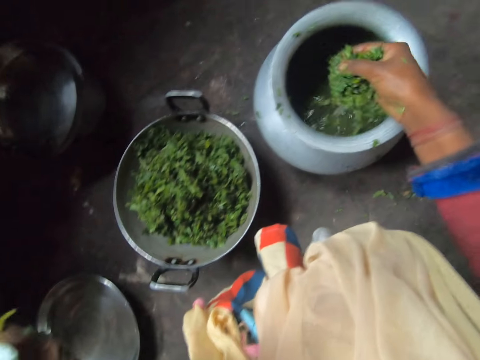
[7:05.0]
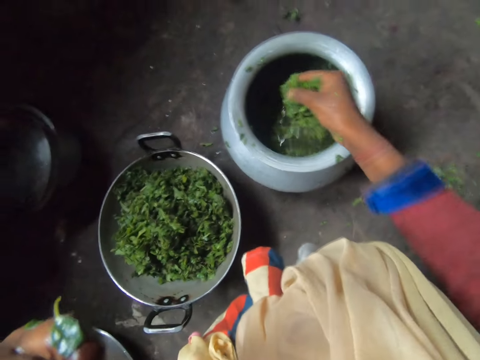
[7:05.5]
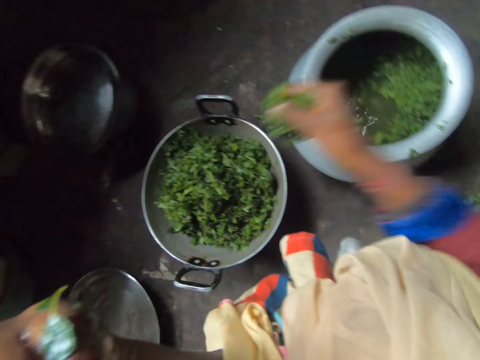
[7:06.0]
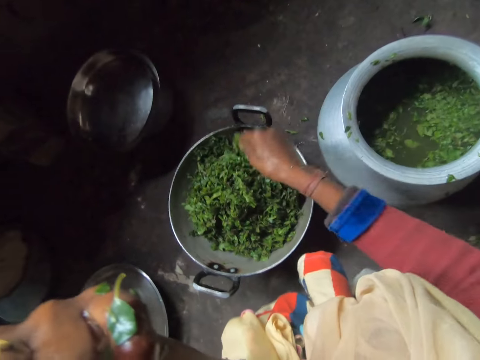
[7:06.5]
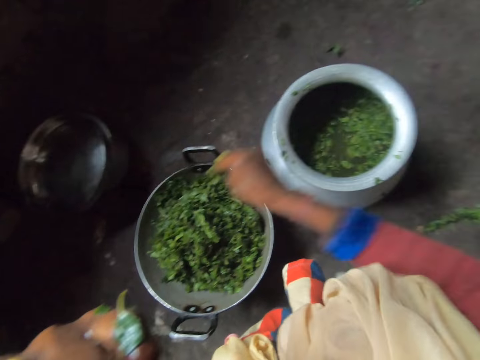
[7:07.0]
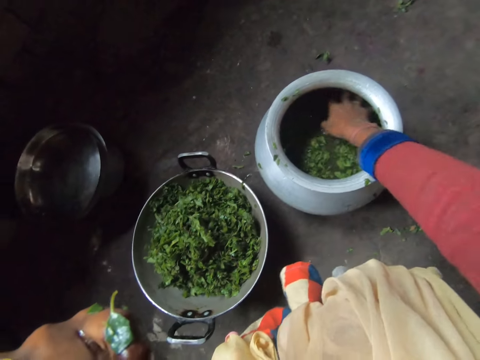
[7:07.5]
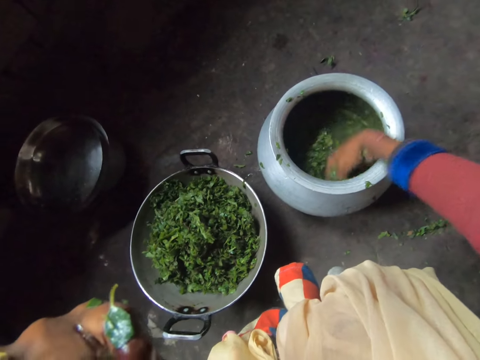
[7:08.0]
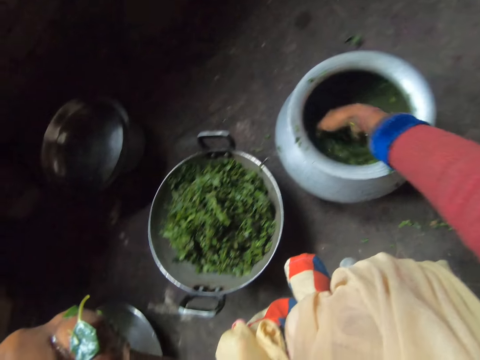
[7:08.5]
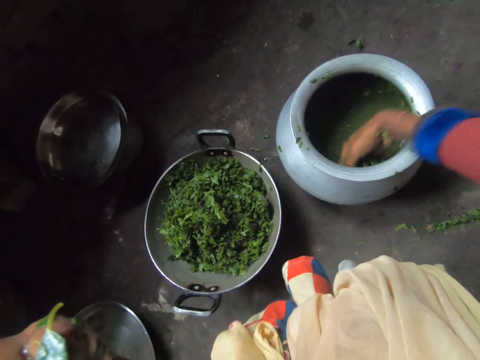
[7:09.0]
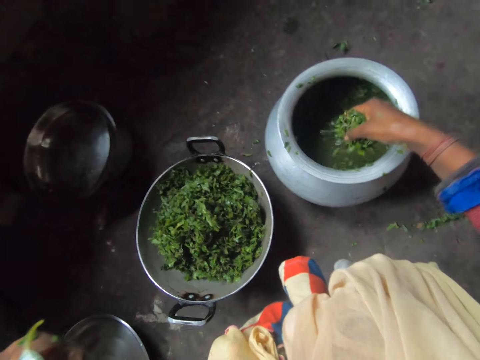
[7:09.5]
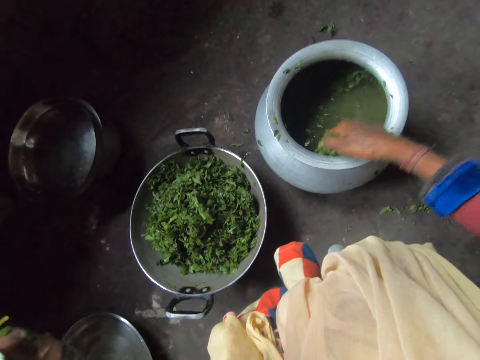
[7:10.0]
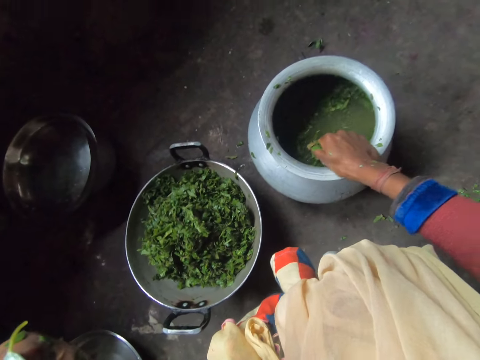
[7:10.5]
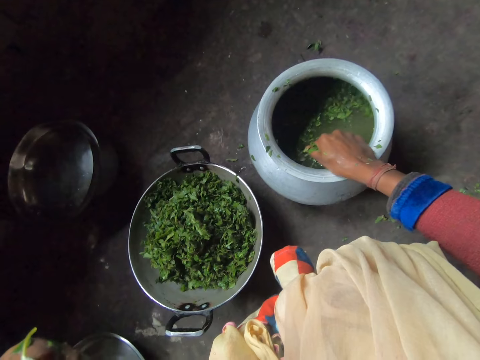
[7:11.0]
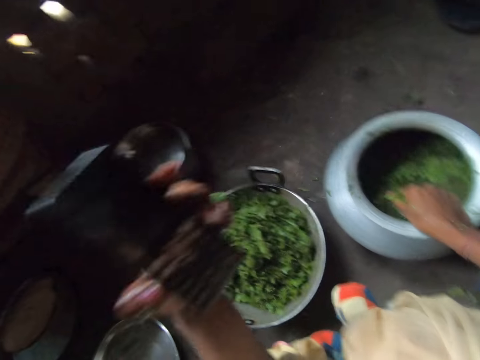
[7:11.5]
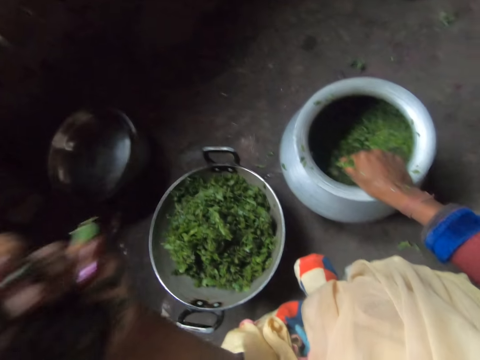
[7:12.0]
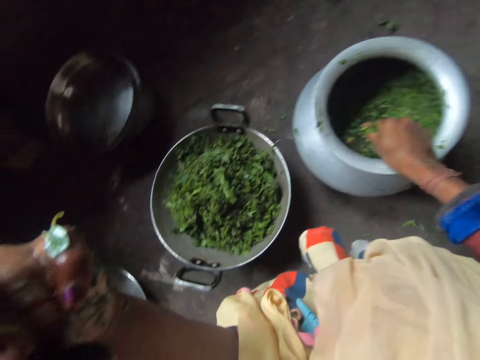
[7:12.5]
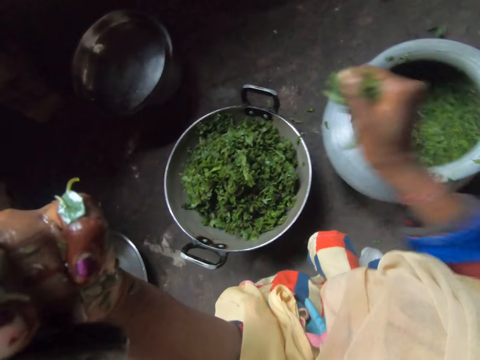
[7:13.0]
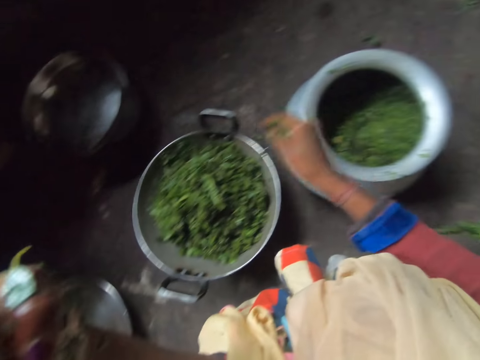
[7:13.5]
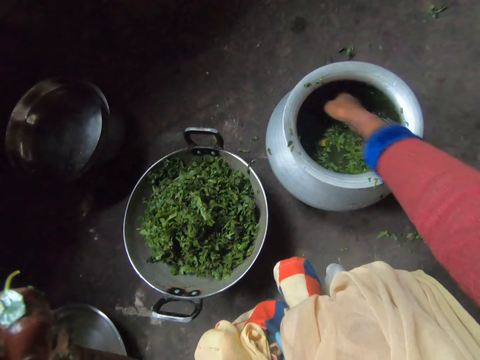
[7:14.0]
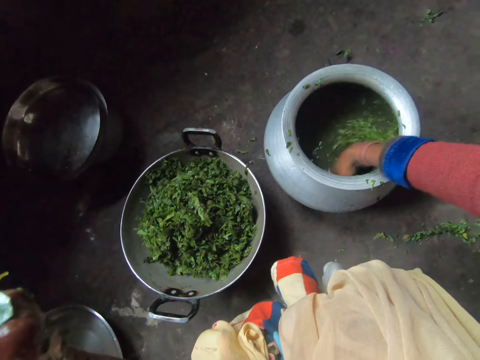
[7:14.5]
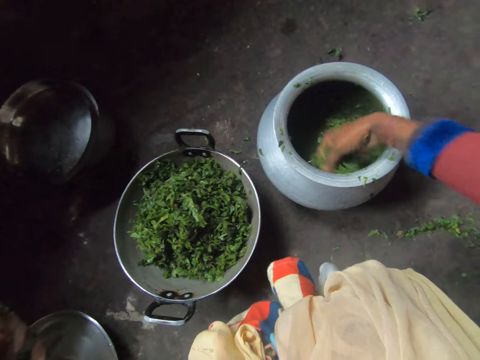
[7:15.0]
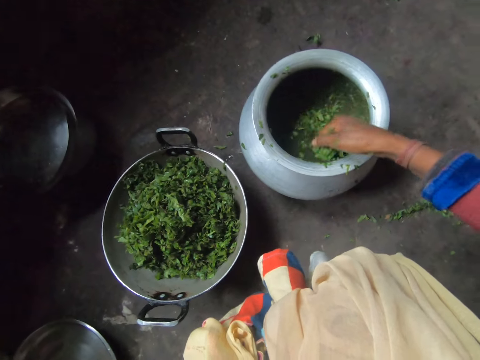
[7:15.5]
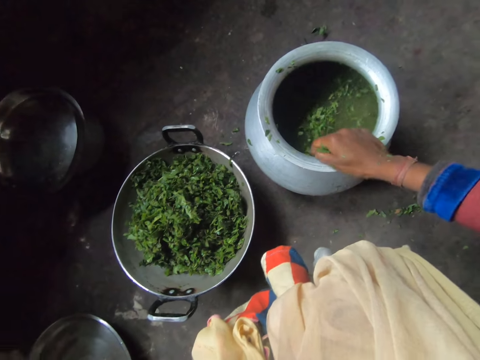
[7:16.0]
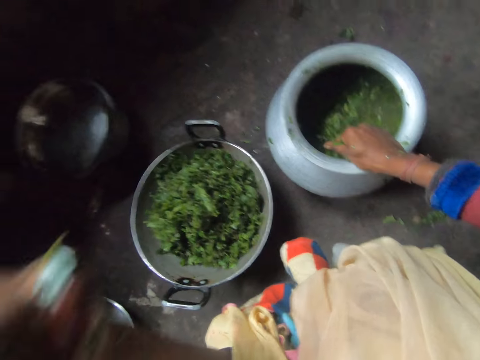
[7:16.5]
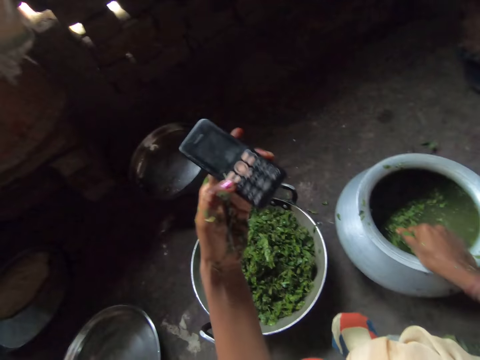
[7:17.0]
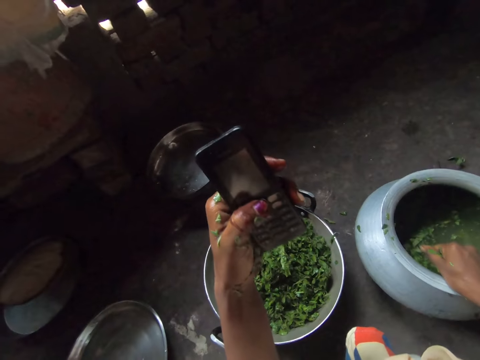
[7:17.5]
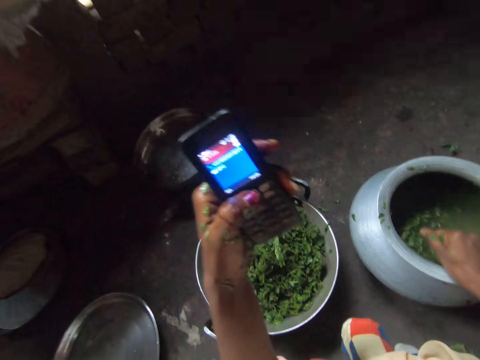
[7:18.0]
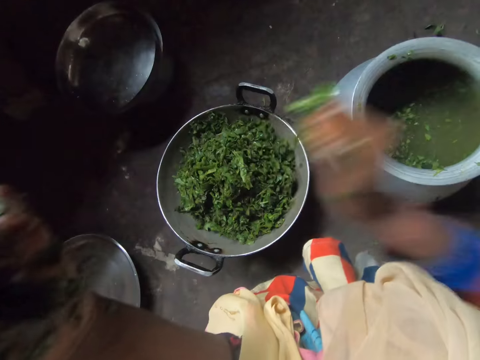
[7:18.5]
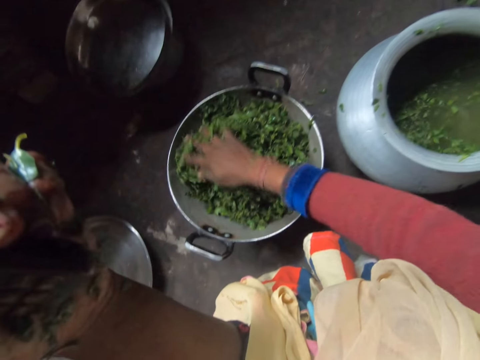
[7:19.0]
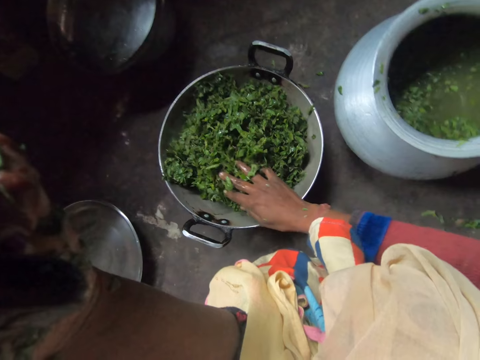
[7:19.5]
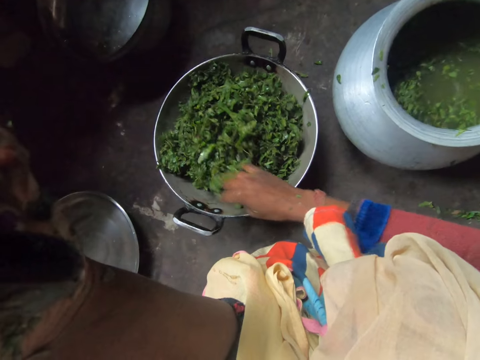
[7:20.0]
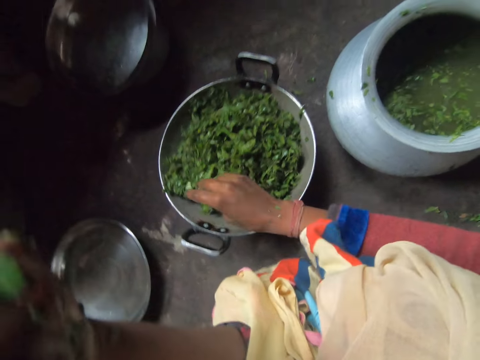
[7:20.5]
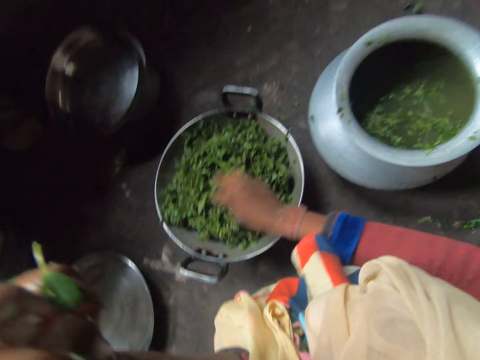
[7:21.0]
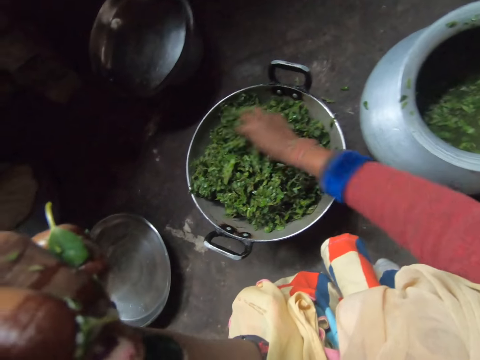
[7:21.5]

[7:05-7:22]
The camera wearer puts kales in the soup pot, picks the kales from the cooking pot and squeezes the kales with her hand. She looks at the cellphone and puts the cellphone on her ear. She puts the kales in the soup pot, picks the kales from the cooking pot and squeezes the kales with her hand. She looks at the cellphone, presses the cellphone key and puts the cellphone on her ear. She puts the kales in the soup pot and moves the kales in the soup pot.

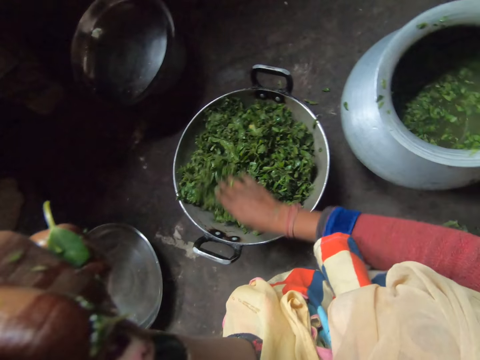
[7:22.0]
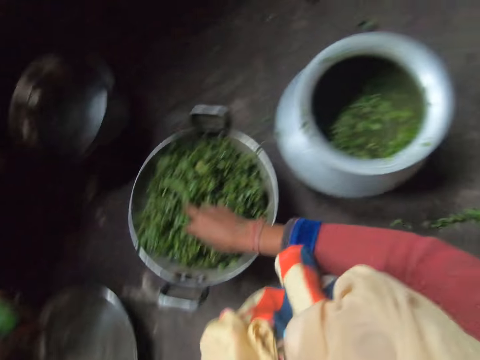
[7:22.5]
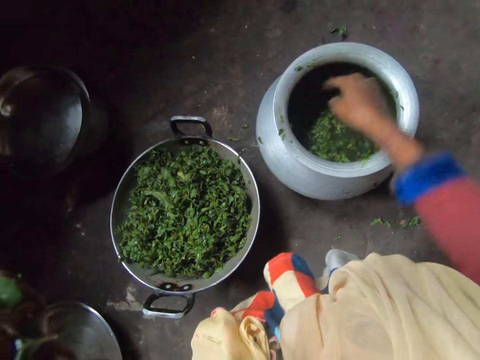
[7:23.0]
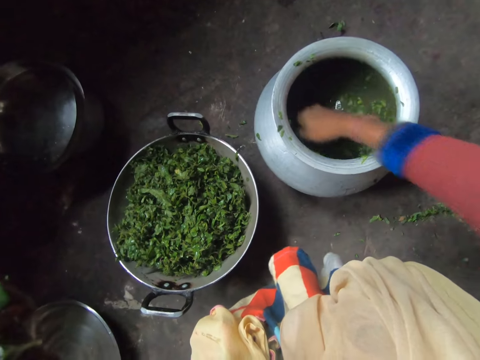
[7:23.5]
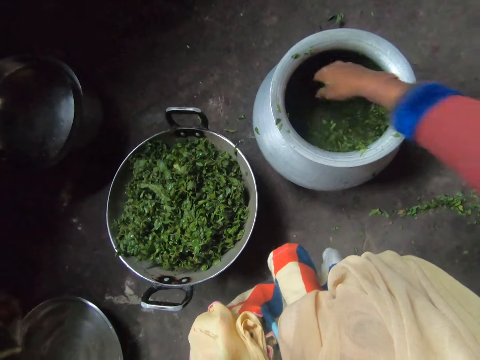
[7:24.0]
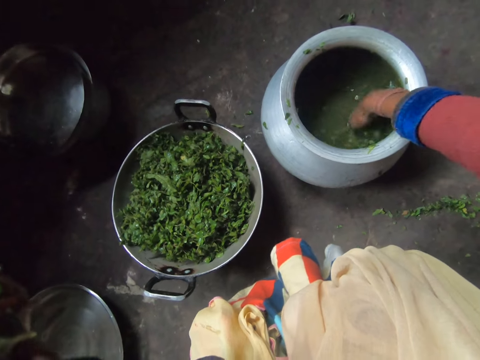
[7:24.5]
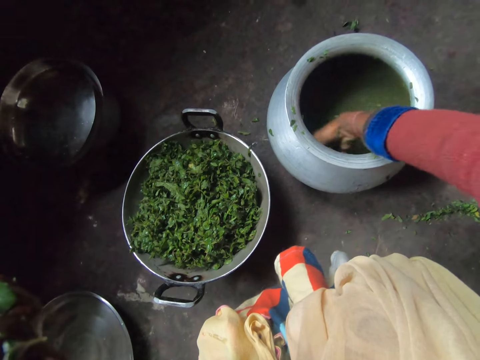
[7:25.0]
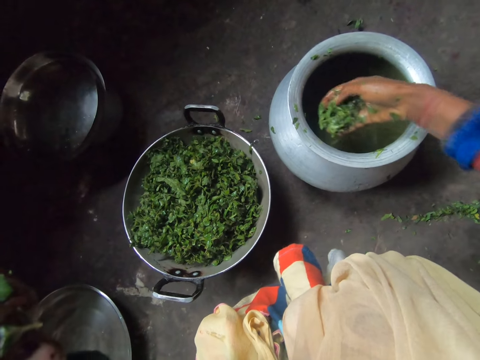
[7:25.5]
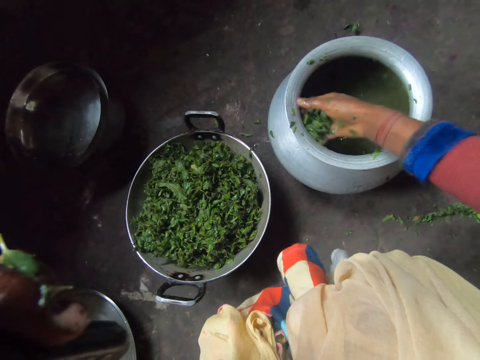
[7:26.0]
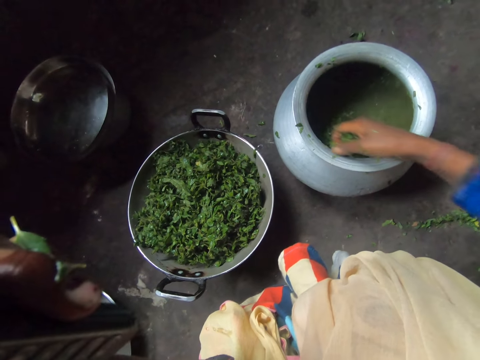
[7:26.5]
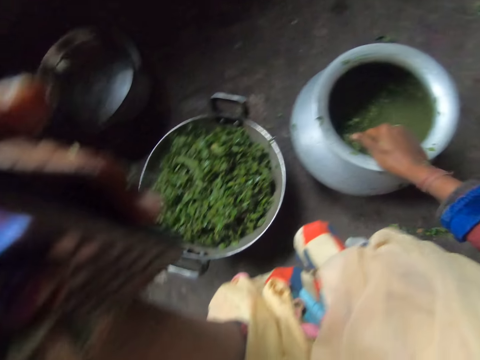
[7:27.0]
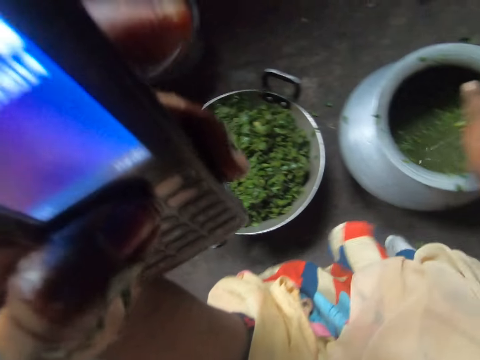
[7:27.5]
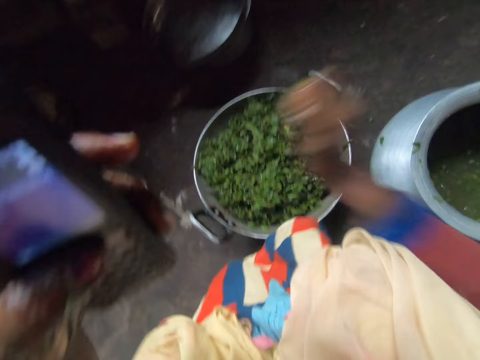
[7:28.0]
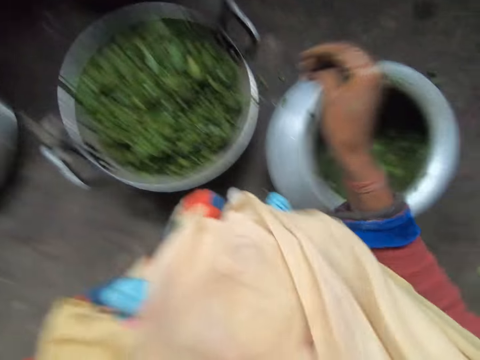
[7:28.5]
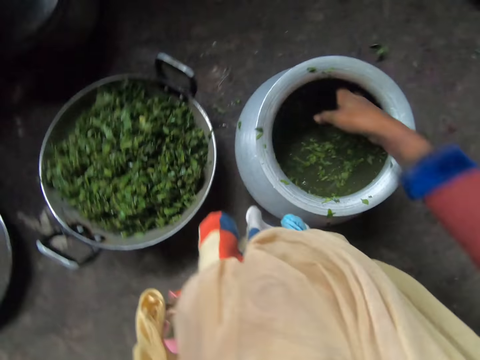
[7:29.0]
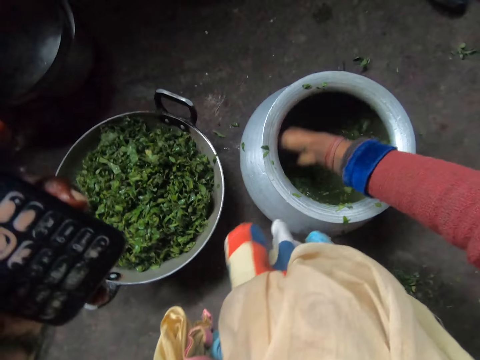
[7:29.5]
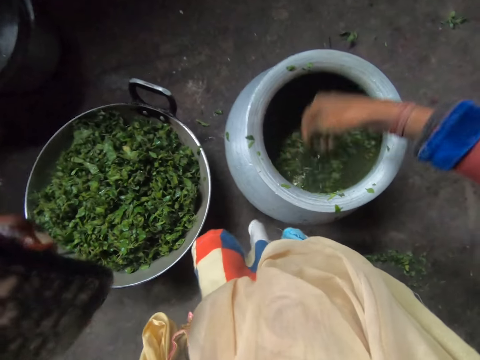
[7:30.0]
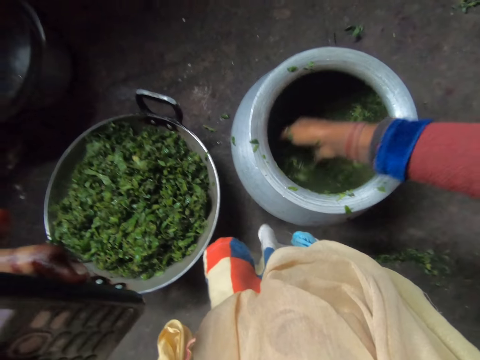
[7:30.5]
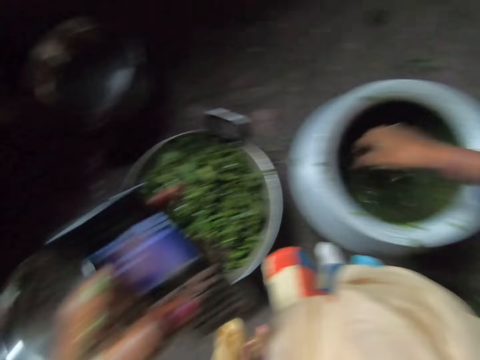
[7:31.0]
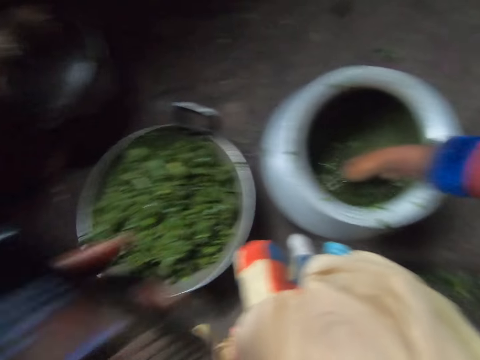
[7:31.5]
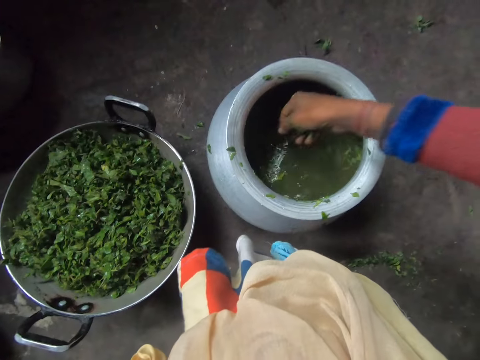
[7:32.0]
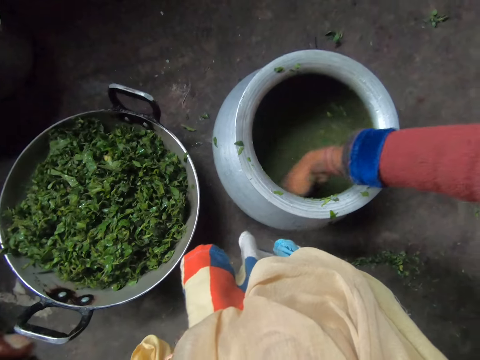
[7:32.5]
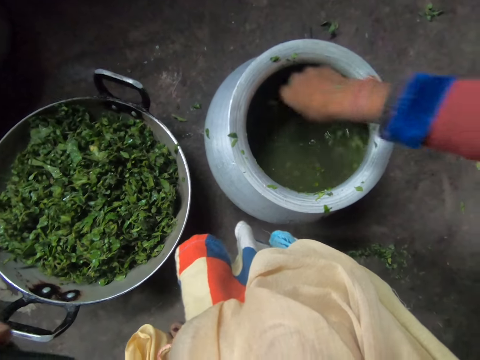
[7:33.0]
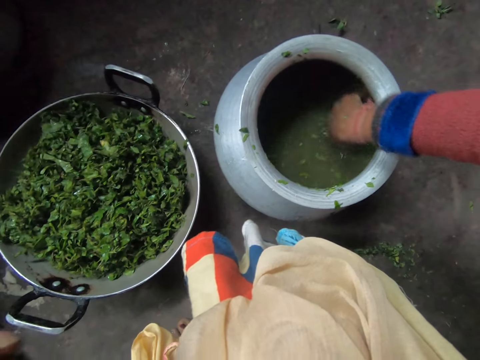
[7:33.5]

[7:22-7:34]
The camera wearer picks kales from the cooking pot and squeezes the kales with her hand. She looks at the cellphone, puts the kales in the soup pot and picks the kales from the cooking pot.
